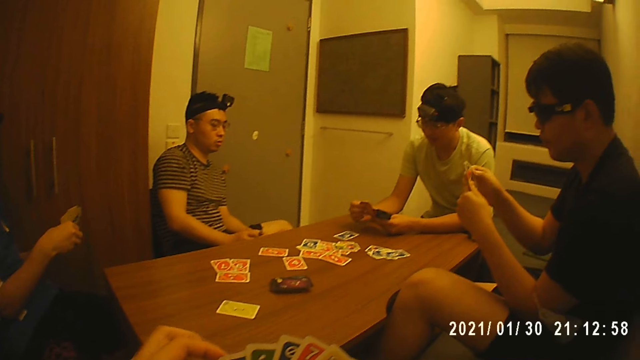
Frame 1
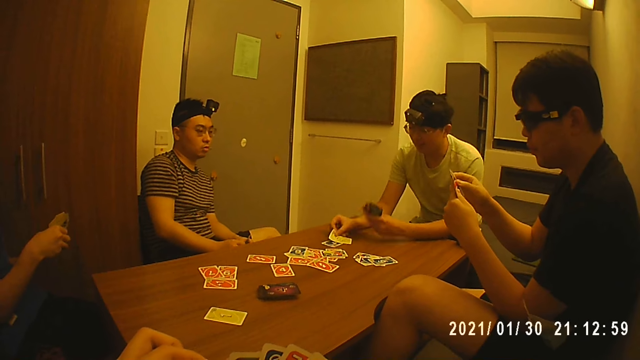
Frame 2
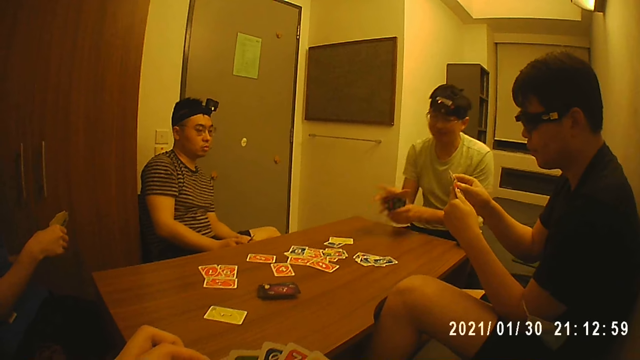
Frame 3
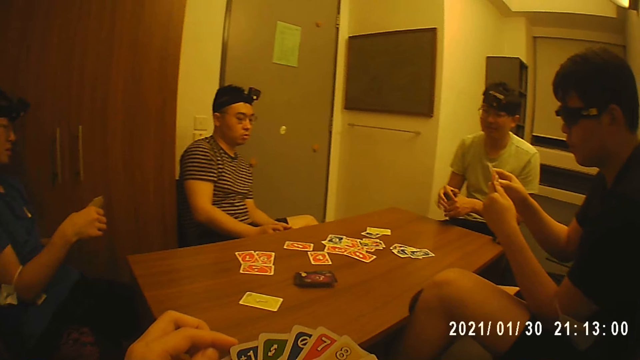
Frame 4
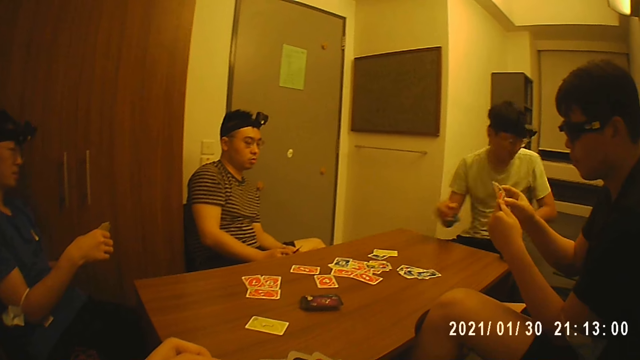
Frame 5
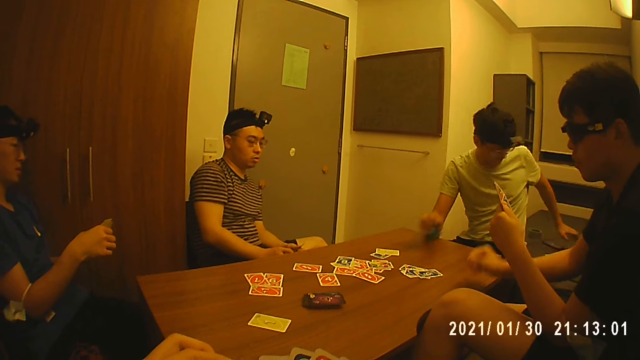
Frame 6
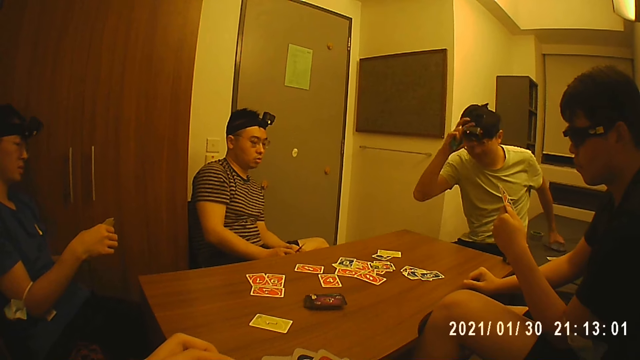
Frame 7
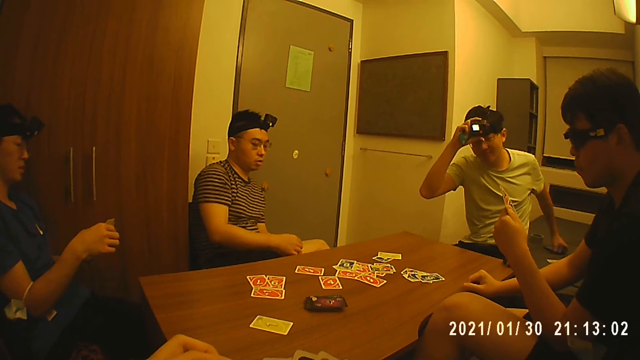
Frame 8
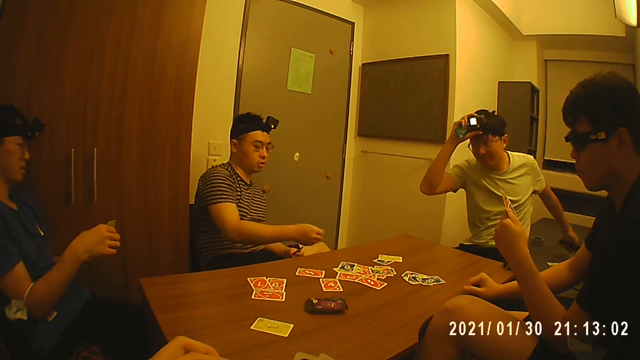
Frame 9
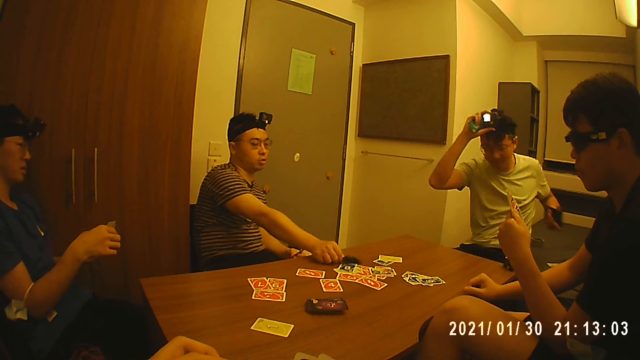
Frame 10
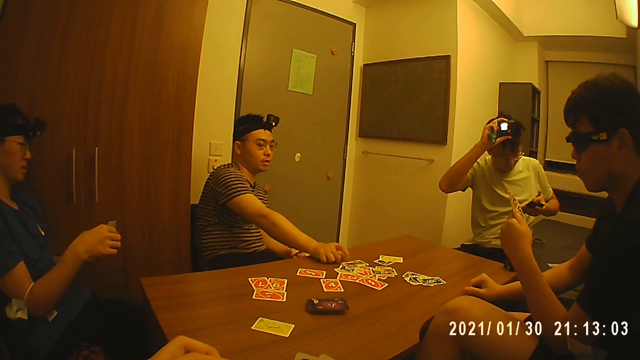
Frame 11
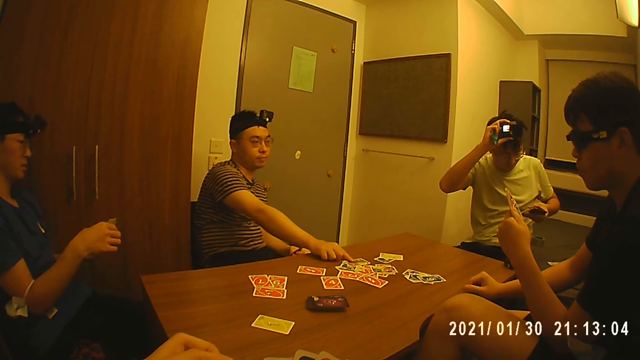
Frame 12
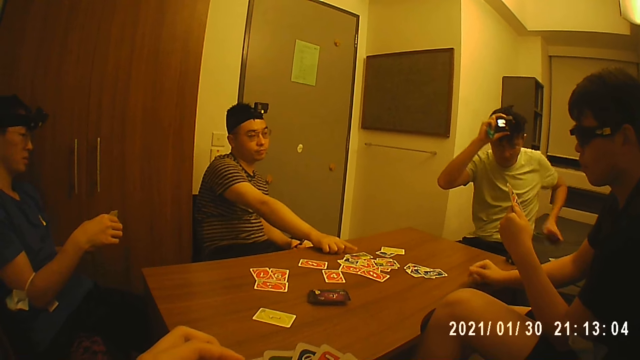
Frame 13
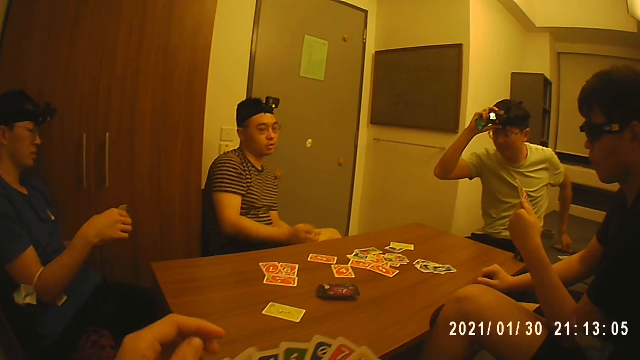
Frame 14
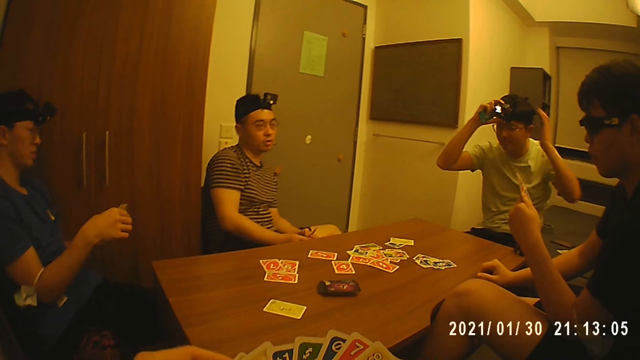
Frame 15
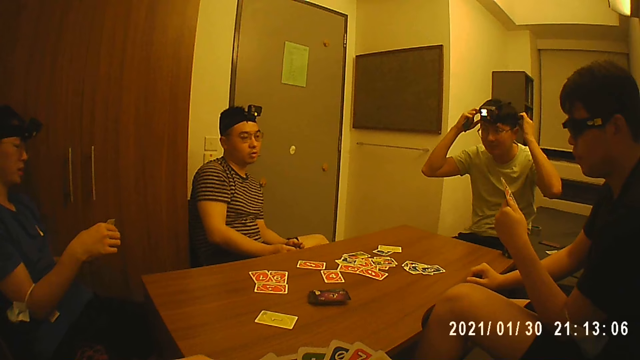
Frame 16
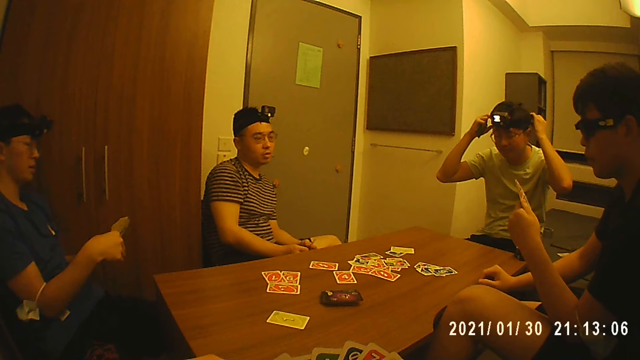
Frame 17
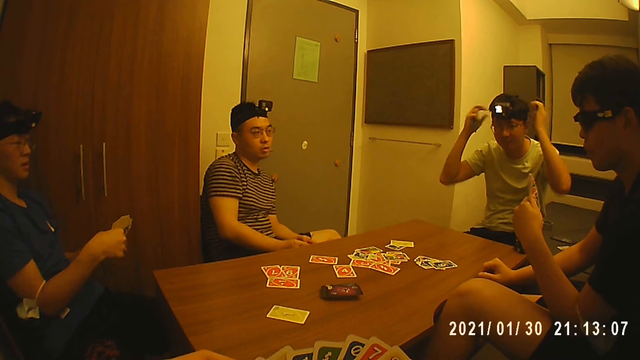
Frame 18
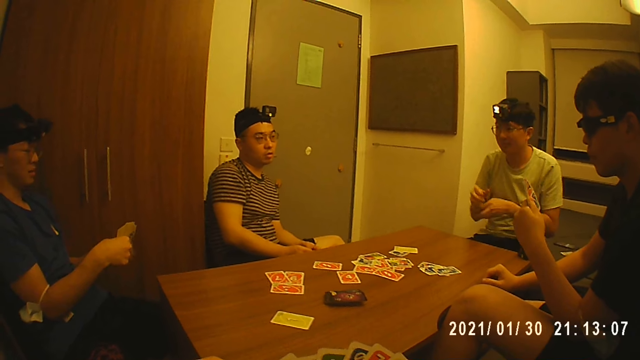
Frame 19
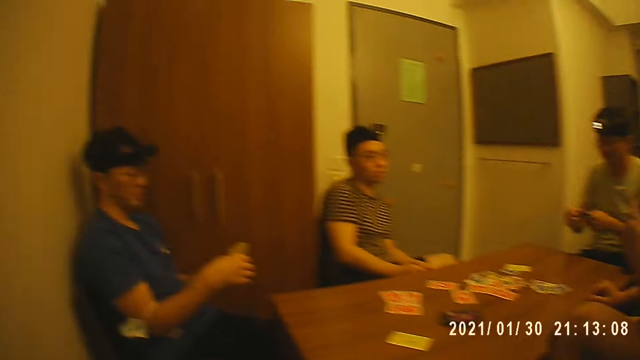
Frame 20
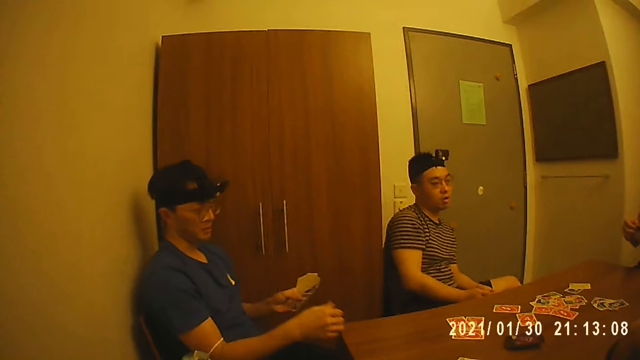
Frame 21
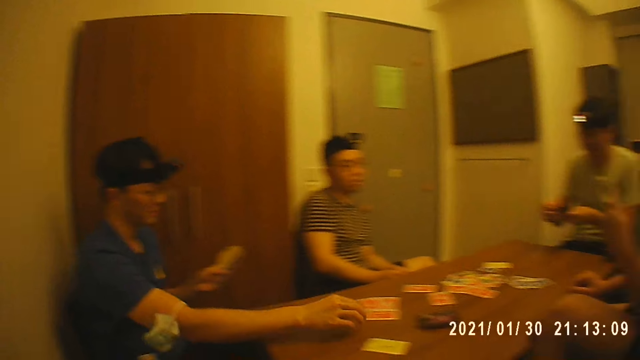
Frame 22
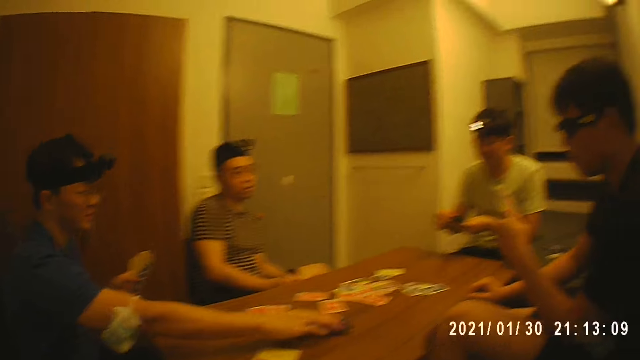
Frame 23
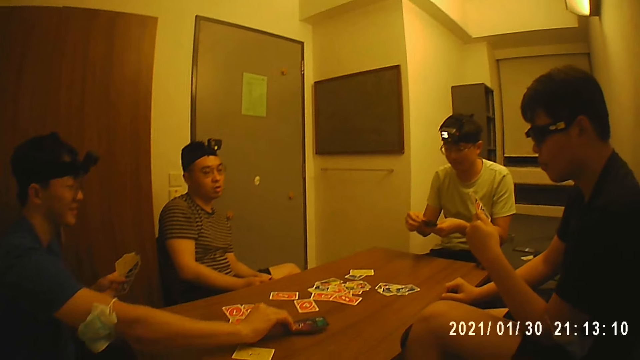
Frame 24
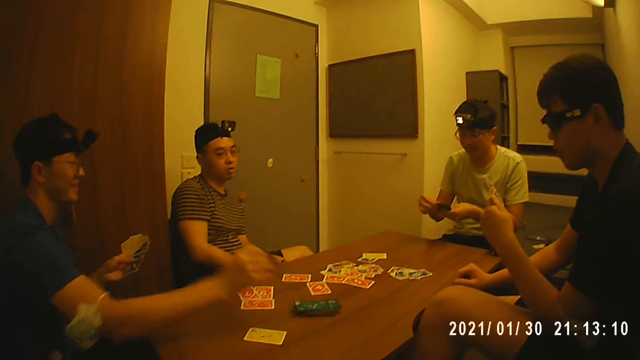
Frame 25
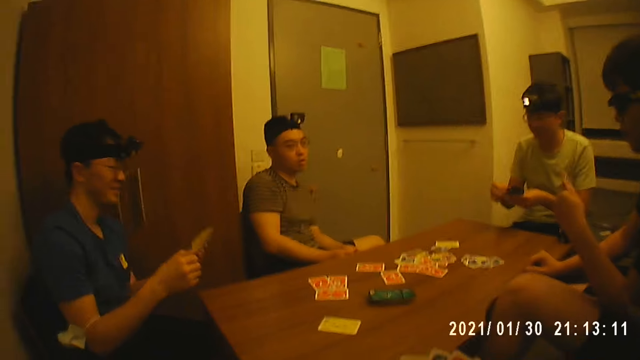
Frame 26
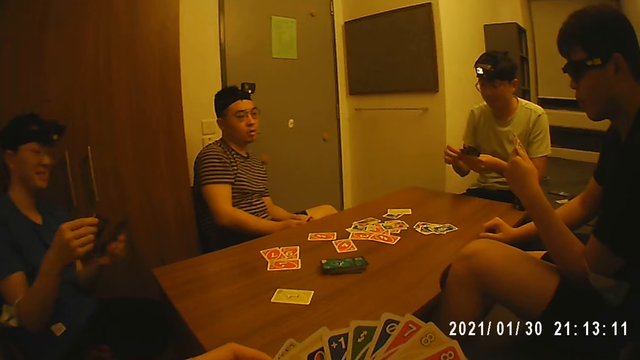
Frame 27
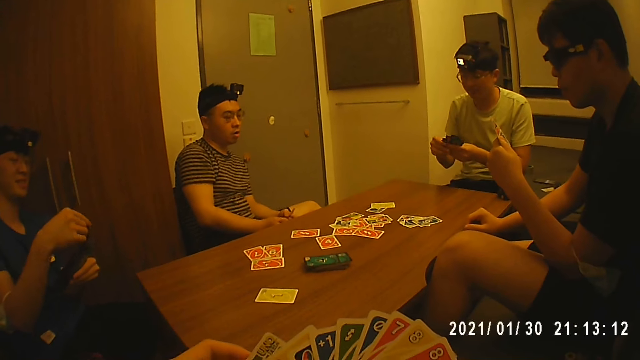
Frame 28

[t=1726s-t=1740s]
A man drops a card on the table with his right hand. The man removes both hands from the table, joins the cards in his left hand with his right hand, and places his right hand on the table. Another man places his right hand on the table. The first man picks up a phone from the chair with his left hand. The first man touches the camera on his head with his right hand. A third man drops a card on the table with his right hand. The first man operates the phone in his left hand and drops the phone on the chair with his left hand. The third man touches the cards in his left hand with his right hand. The first man adjusts the camera on his head with both hands. The first man touches his camera. The first man holds the cards with his right hand. The first man holds the cards in his left hand with his right hand. A fourth man picks up a card from the pack of cards on the table with his right hand. The first man spreads the cards in his left hand with his right hand. The fourth man passes the card to his left hand.

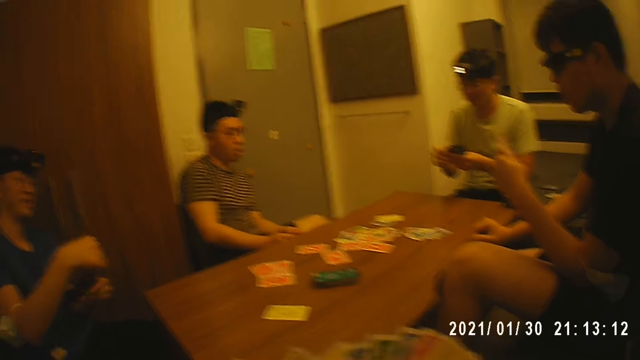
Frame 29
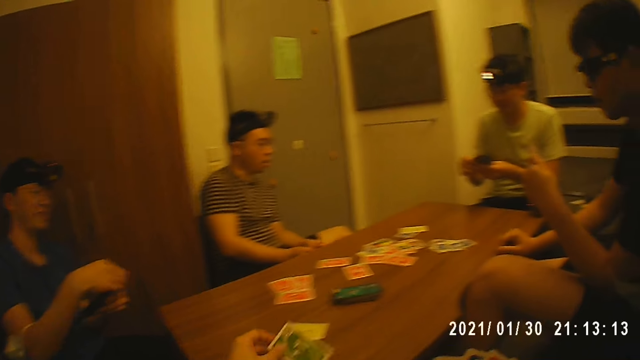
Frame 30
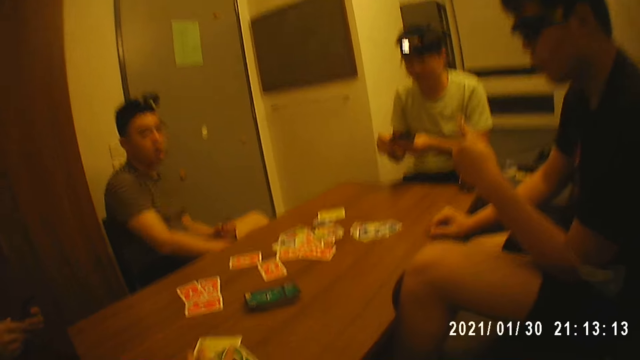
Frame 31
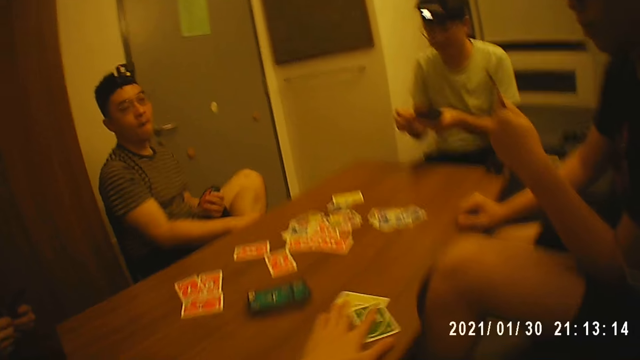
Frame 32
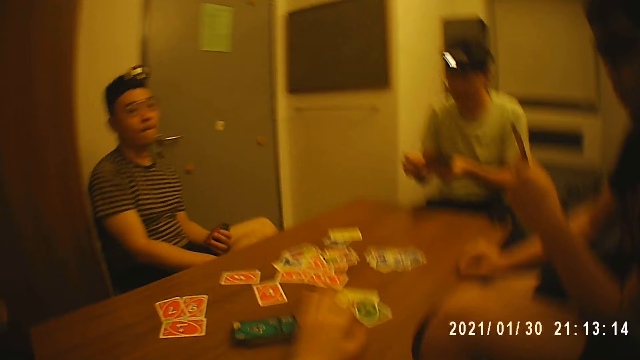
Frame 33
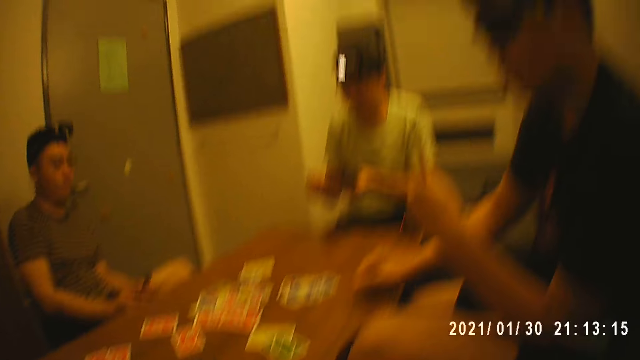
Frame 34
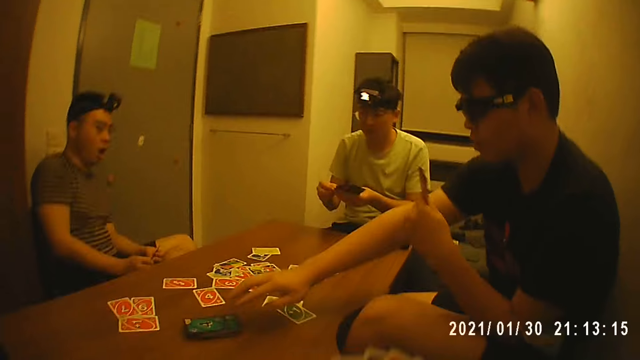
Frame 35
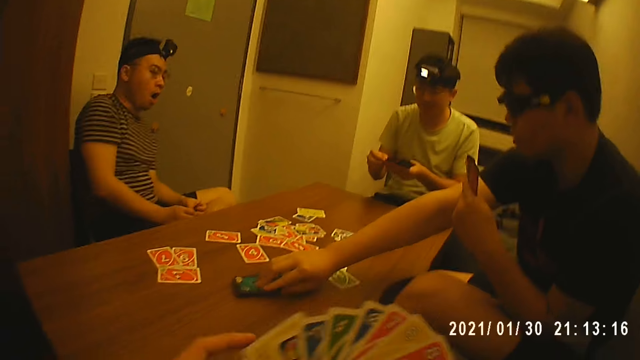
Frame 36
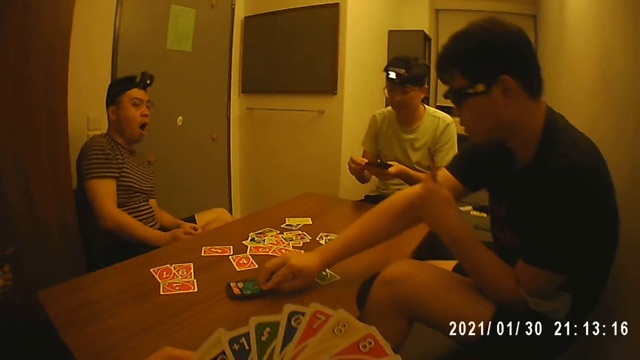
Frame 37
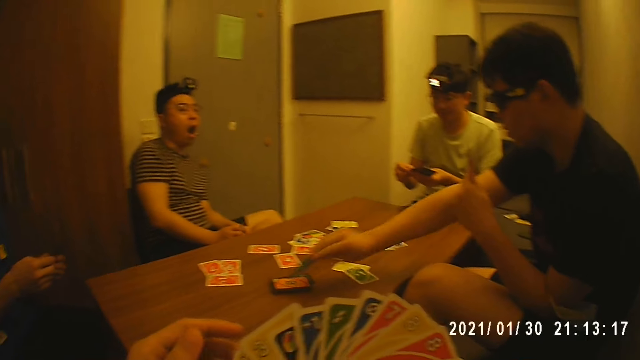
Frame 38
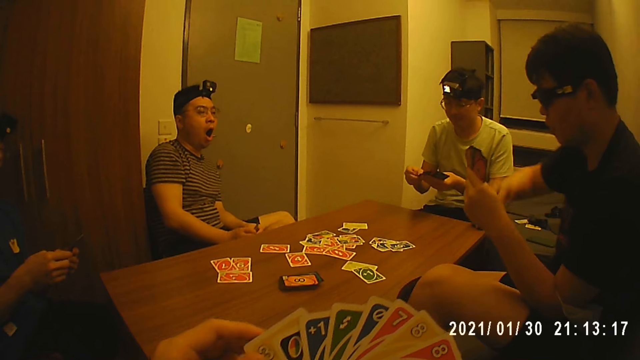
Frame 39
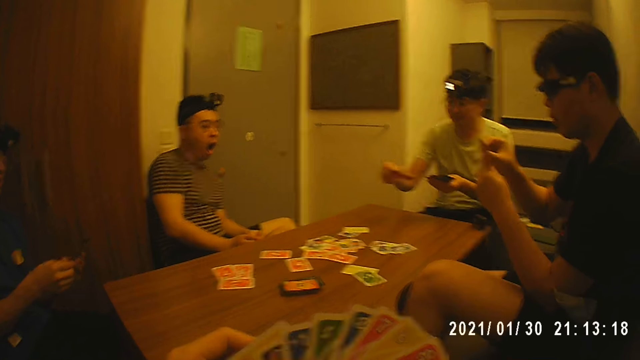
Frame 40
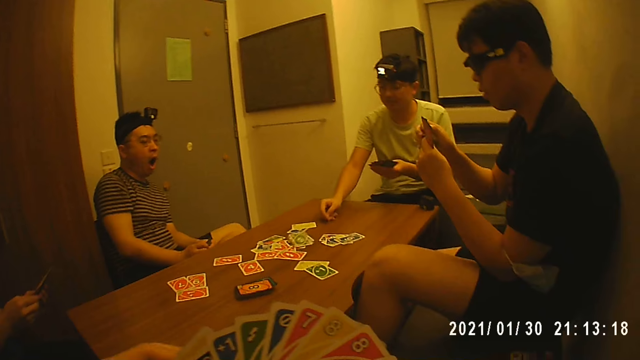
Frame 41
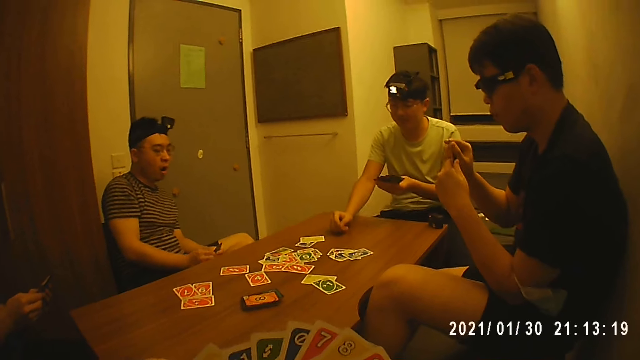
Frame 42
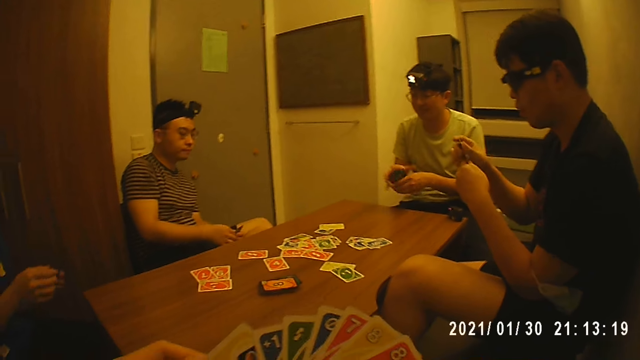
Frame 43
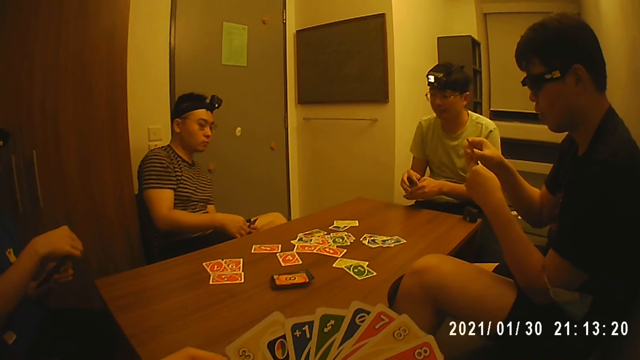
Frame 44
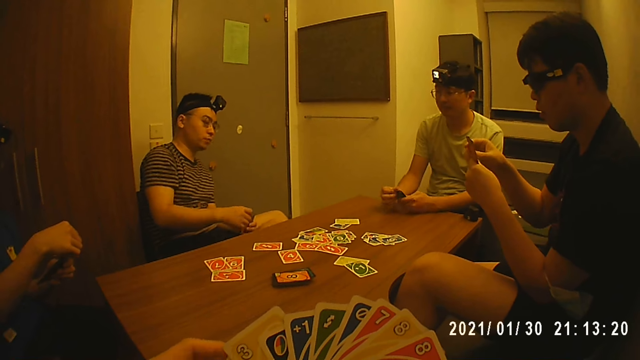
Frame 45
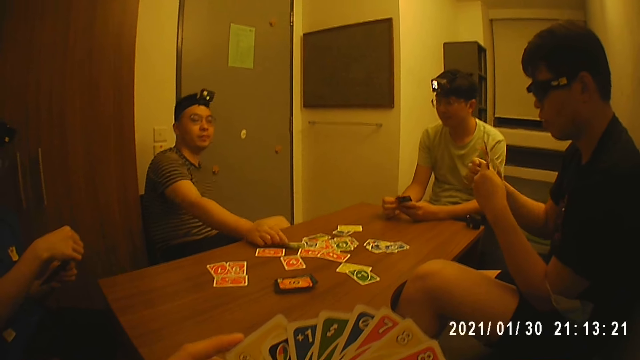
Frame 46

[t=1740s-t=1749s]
The camera wearer drops a card on the table with his left hand. He moves the cards on the table with his left hand. A man picks up a card from the pack of cards on the table with his right hand. The camera wearer touches the cards in his right hand with his left hand. The man passes the card to his left hand. Another man drops a card on the table with his right hand. The first man arranges the cards in his left hand with his right hand. The second man joins the cards in his left hand with his right hand and places both hands on the table. A third man drops a card on the table with his right hand. The second man spreads the cards in his left hand with his right hand.
